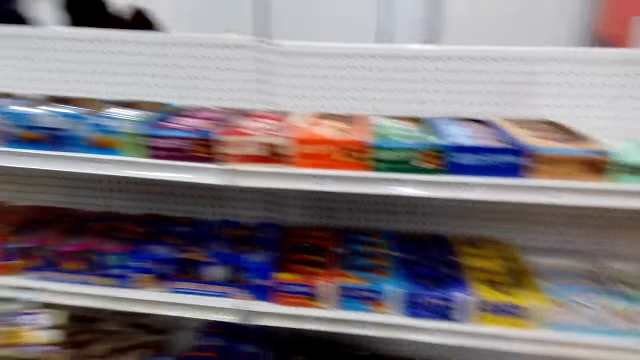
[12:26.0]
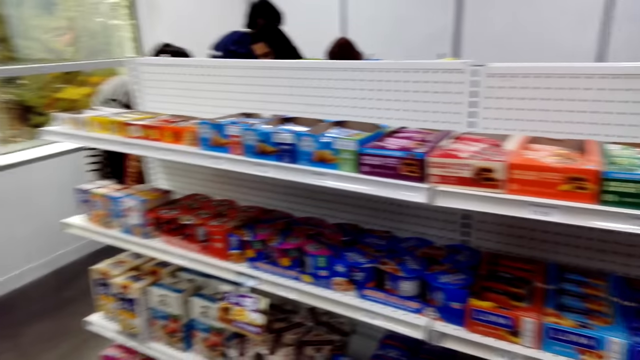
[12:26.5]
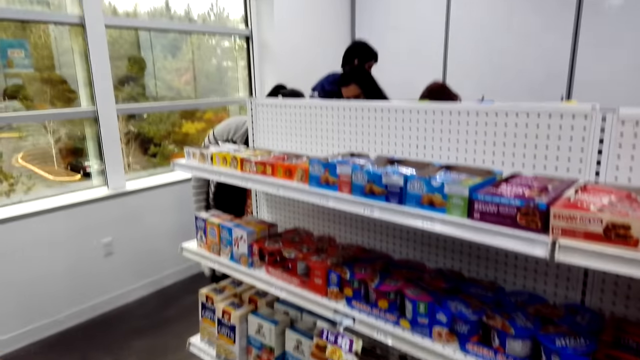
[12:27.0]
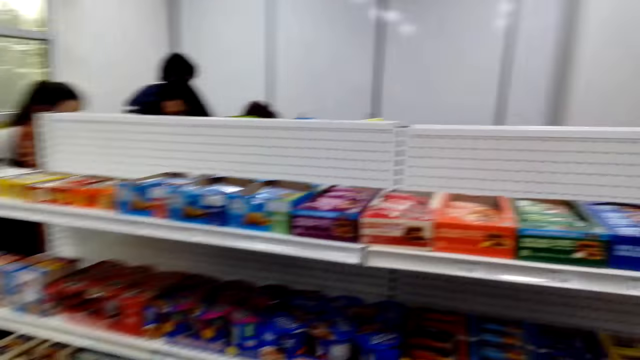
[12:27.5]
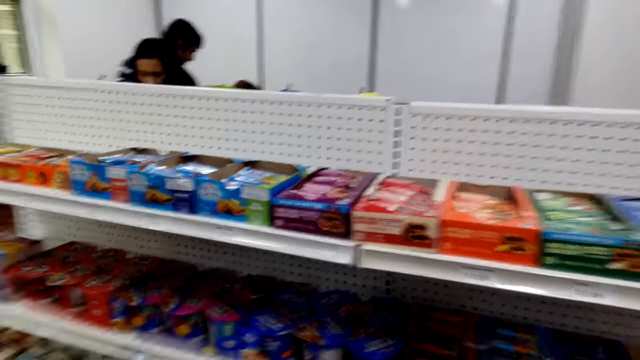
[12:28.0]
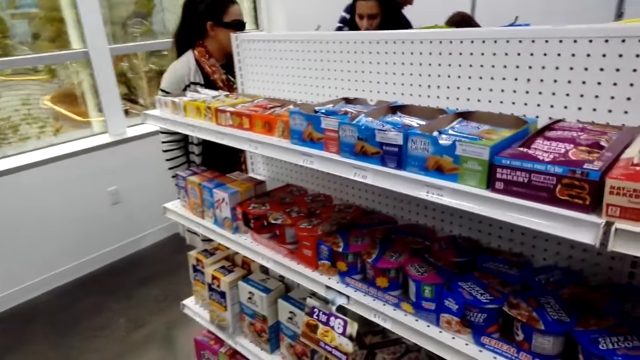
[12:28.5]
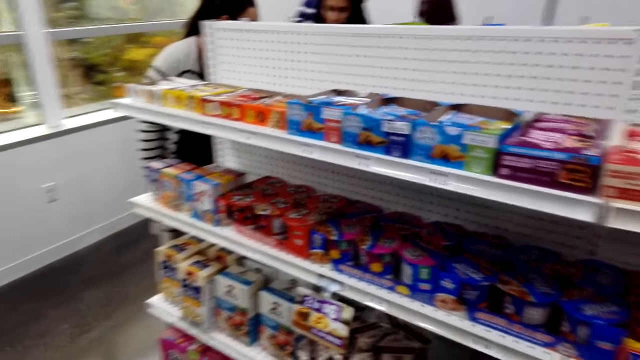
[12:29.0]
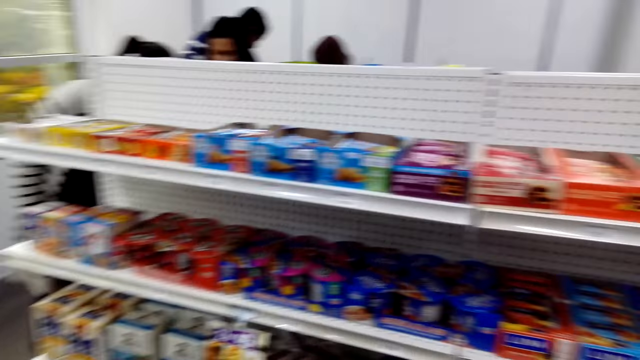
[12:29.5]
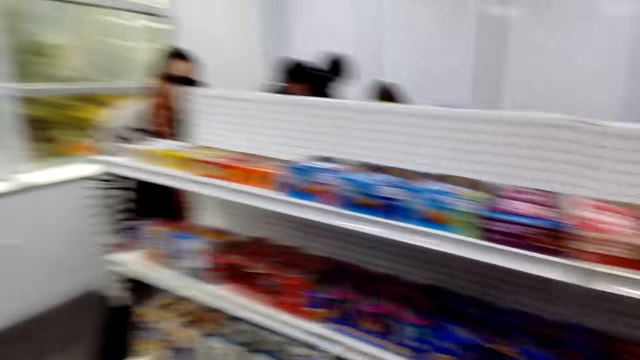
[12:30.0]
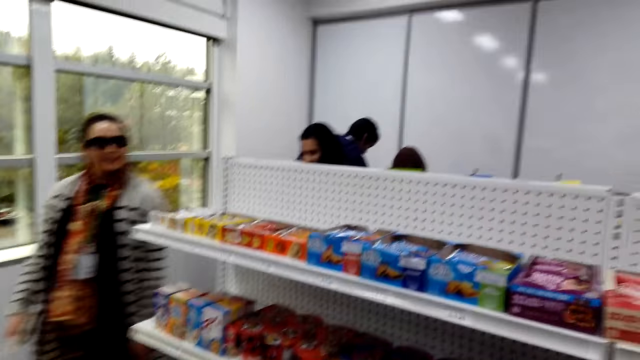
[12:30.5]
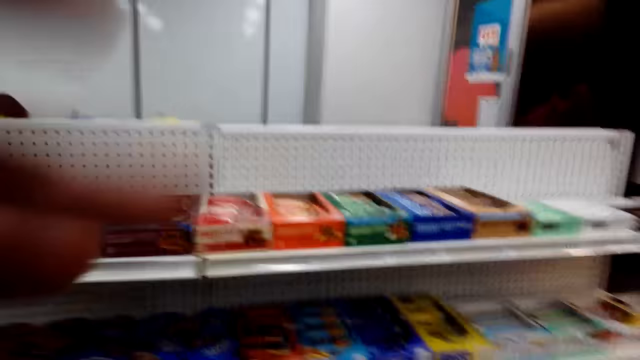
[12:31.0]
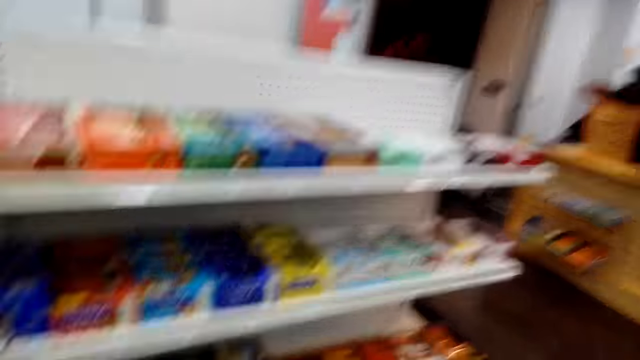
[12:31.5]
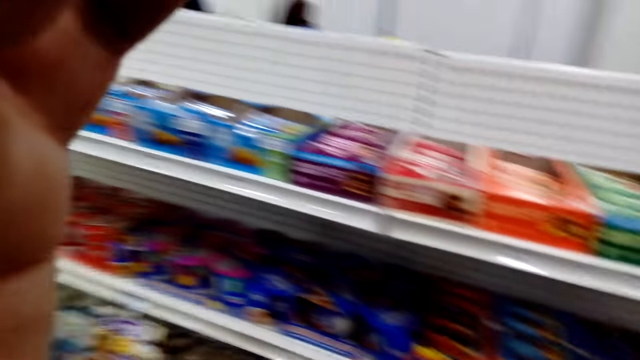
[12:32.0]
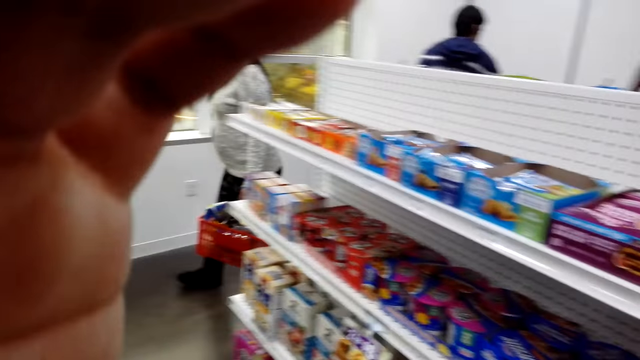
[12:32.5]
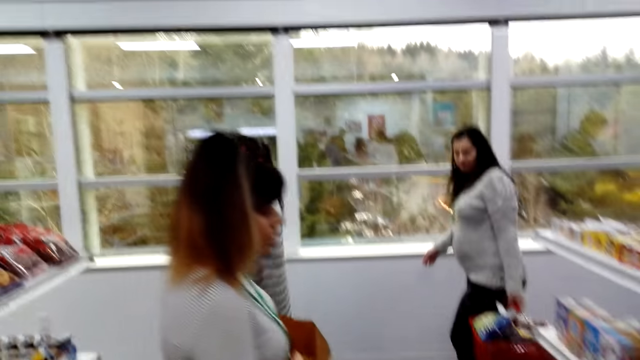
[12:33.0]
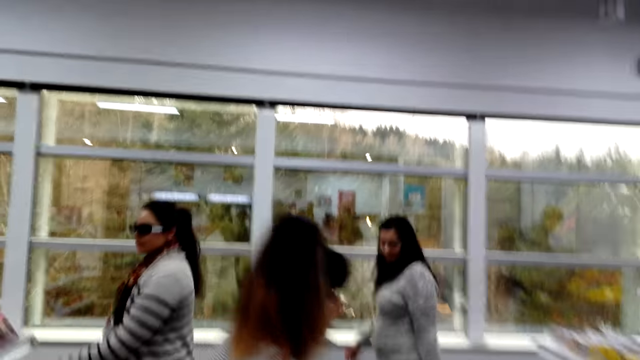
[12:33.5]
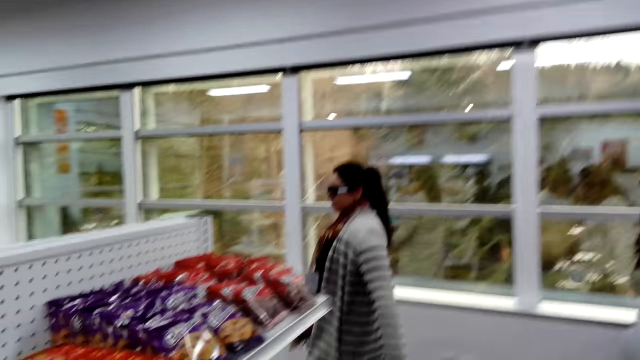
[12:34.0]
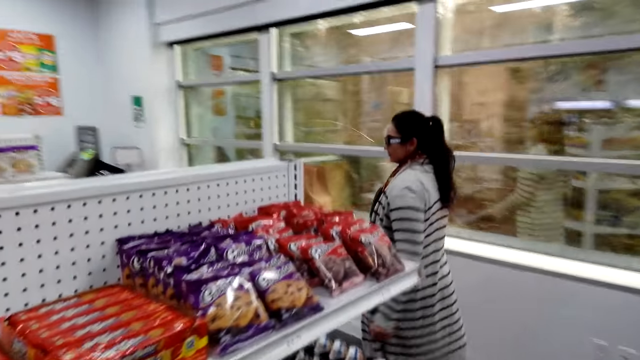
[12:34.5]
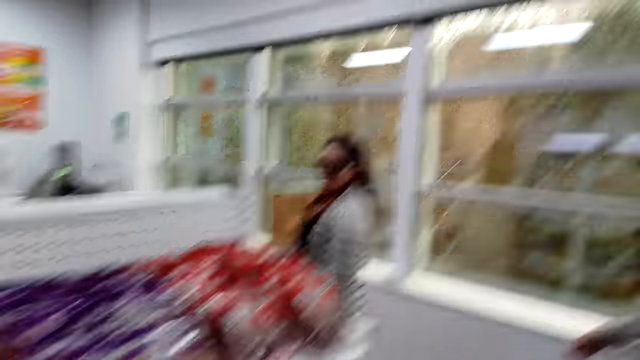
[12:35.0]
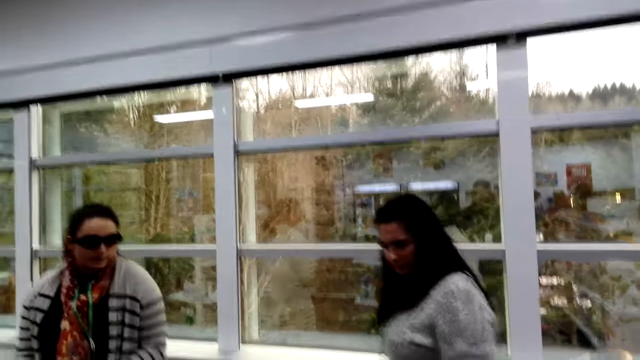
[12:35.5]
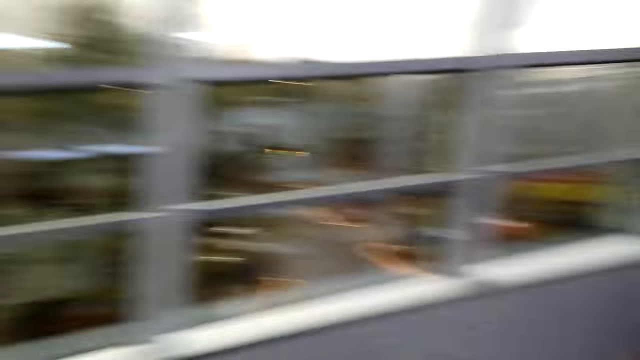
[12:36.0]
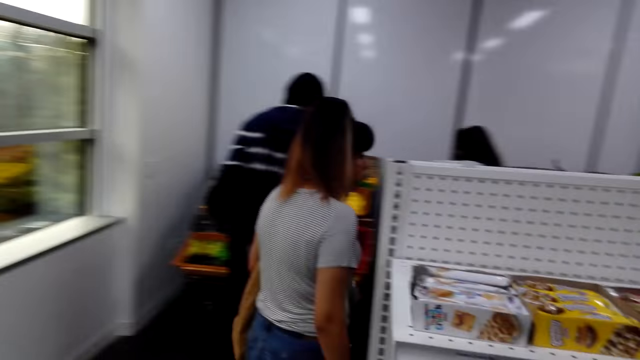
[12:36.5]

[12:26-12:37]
The camera wearer looks around the supermarket. They adjust the head camera. They lower the hand. A person shops in the supermarket. Another person shops around the supermarket.

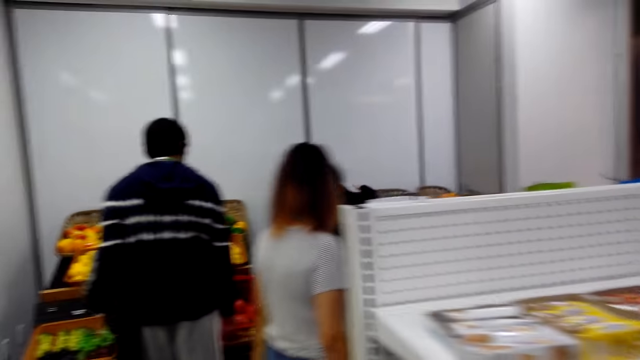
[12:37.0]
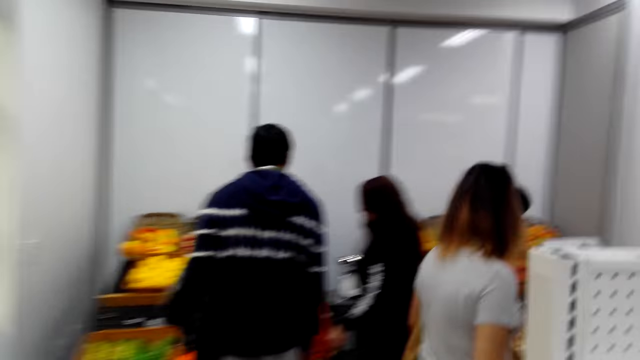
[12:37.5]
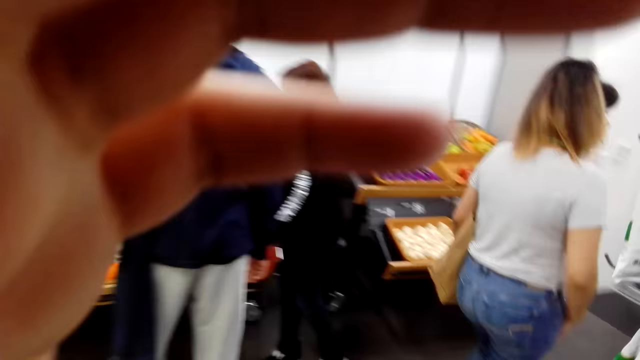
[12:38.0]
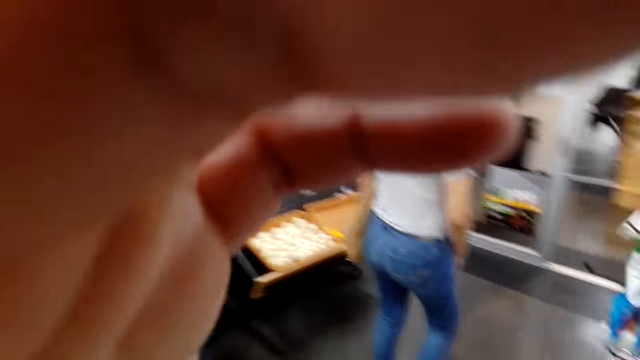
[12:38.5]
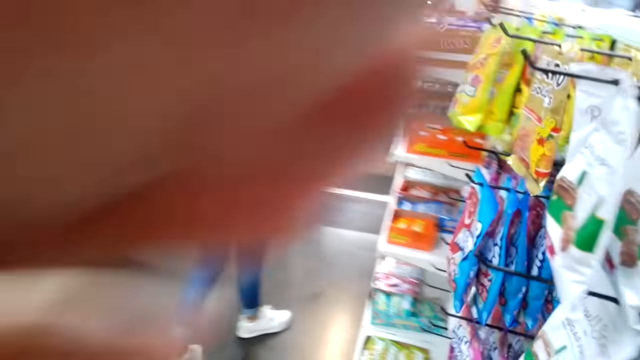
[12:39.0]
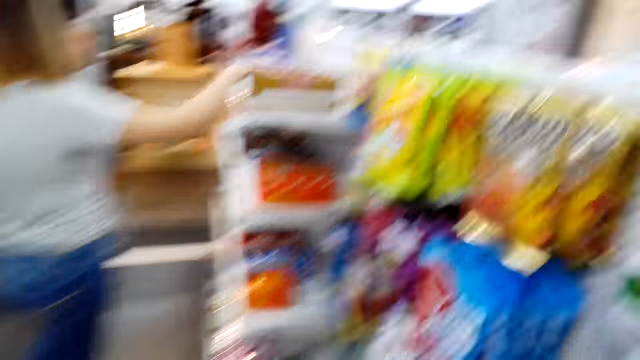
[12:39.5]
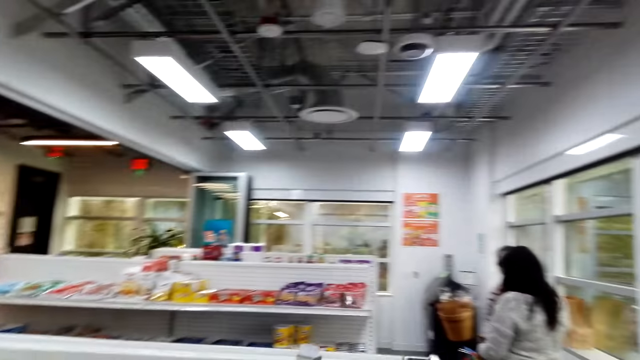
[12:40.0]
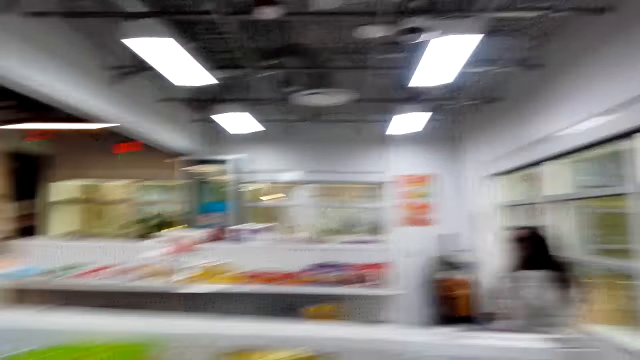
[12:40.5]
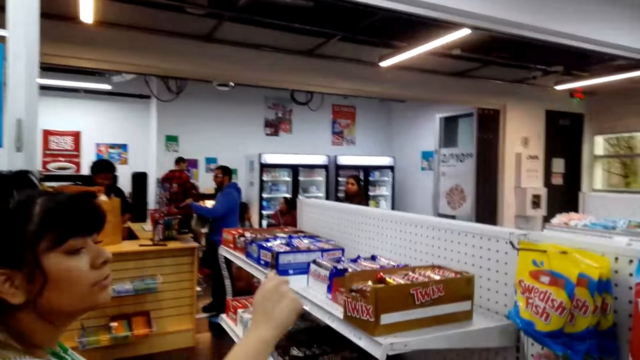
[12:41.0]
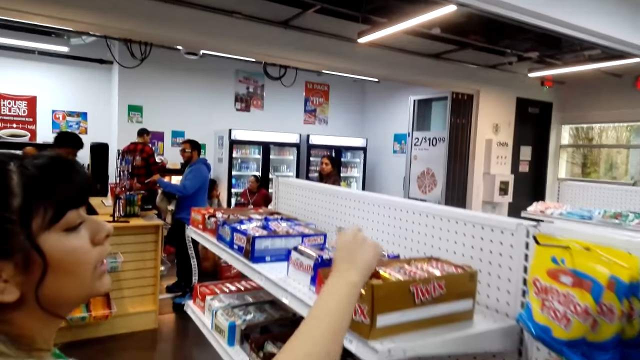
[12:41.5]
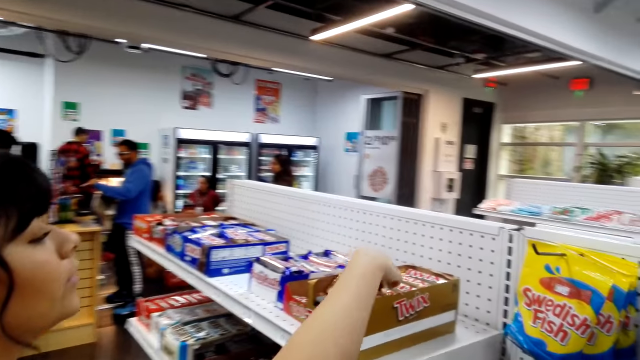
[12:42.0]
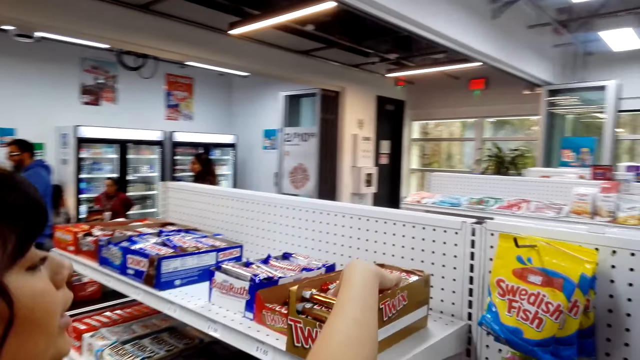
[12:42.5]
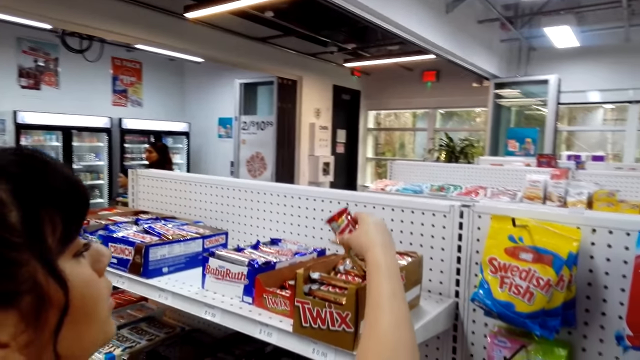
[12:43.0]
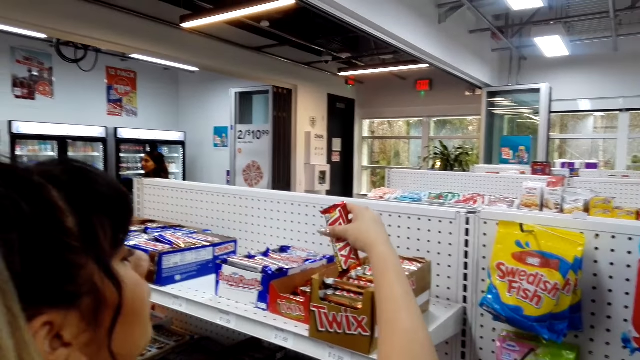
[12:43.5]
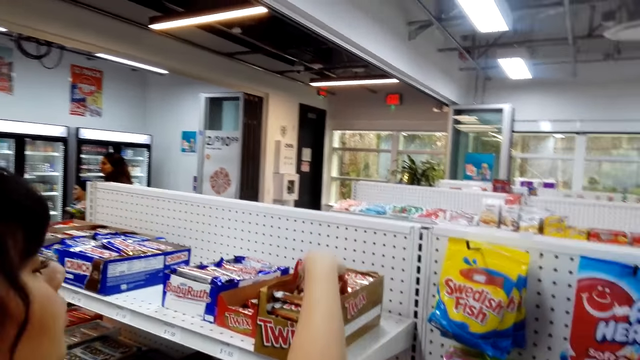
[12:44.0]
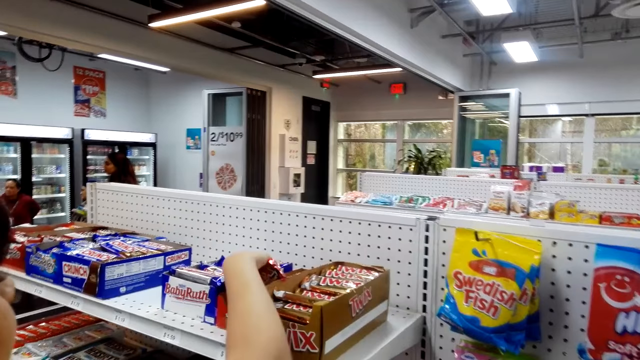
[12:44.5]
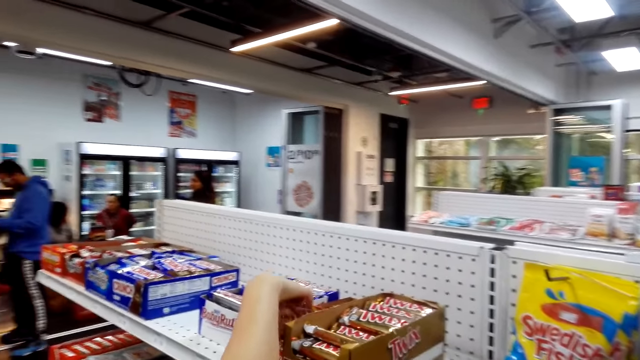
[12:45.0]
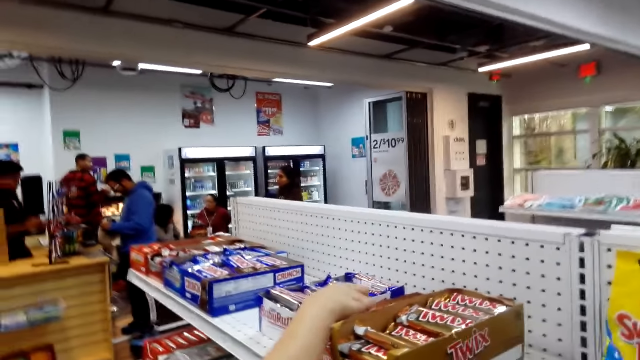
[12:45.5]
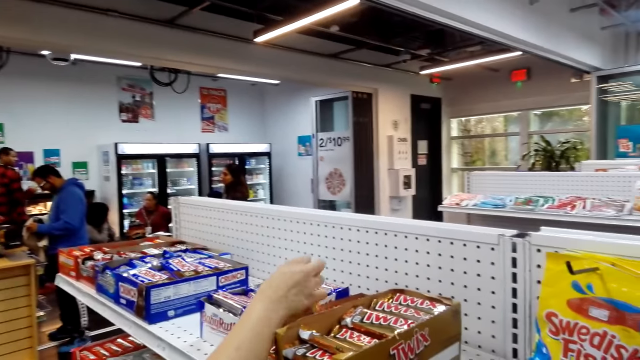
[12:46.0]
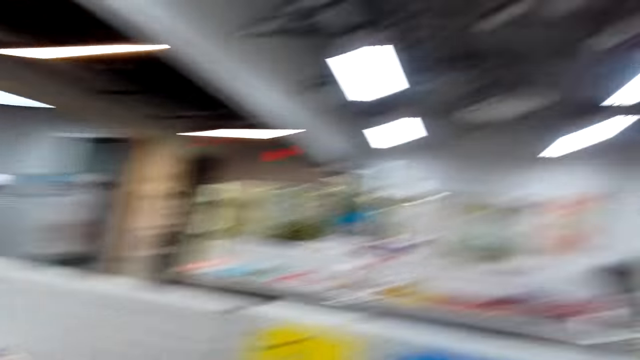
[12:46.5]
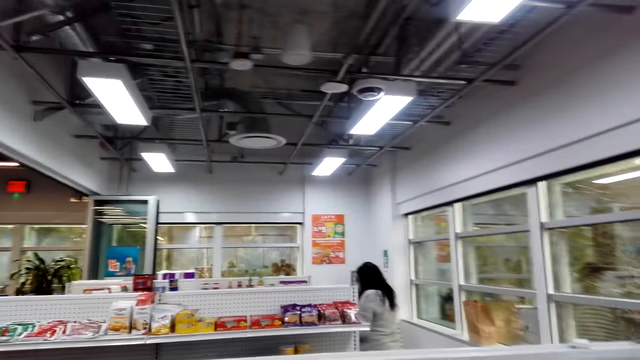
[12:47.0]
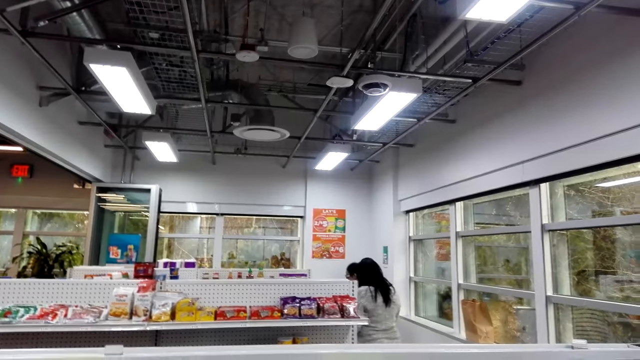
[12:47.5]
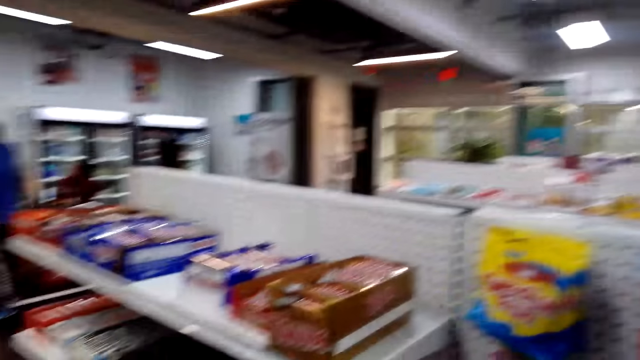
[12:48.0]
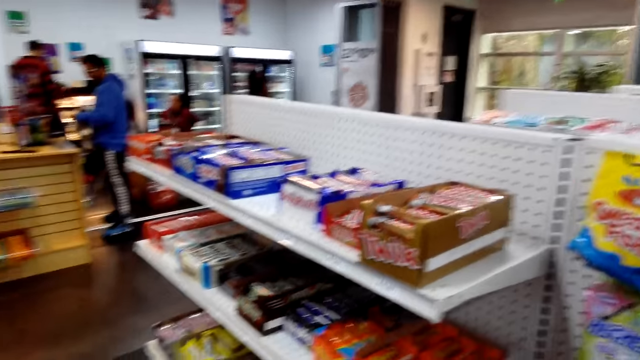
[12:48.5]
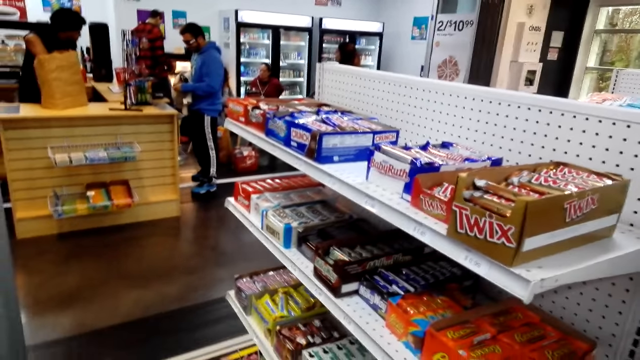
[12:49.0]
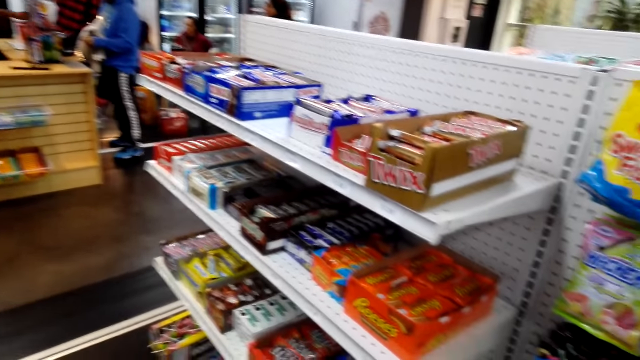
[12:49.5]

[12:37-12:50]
A person walks around the supermarket. Another person and a third person shop around the supermarket. The camera wearer adjusts the head camera. They look around. The first person shops around the supermarket. A female picks the Twix. The camera wearer looks around.
